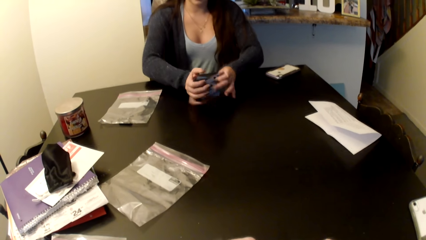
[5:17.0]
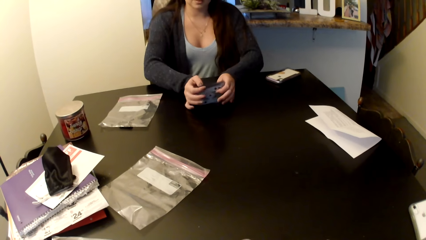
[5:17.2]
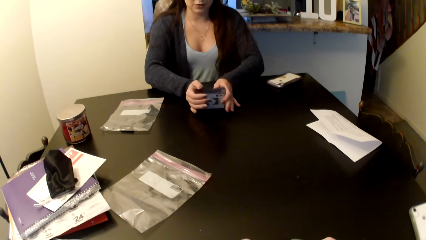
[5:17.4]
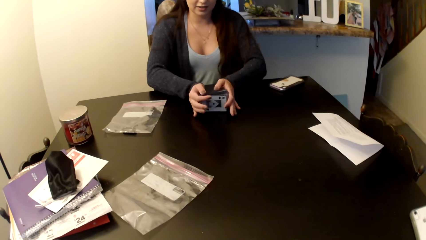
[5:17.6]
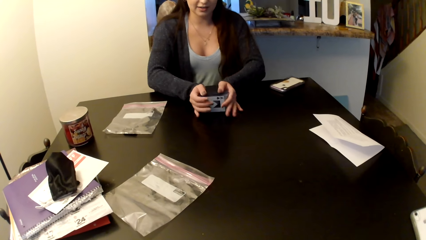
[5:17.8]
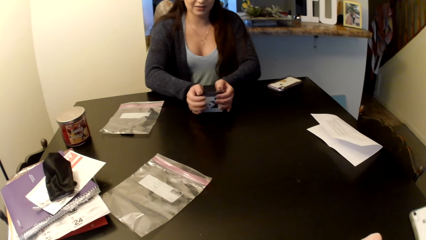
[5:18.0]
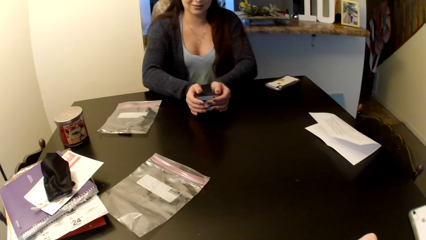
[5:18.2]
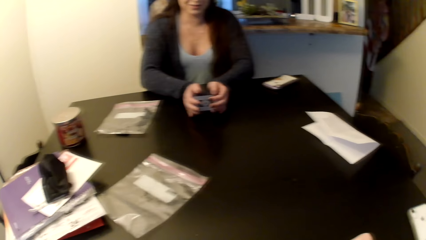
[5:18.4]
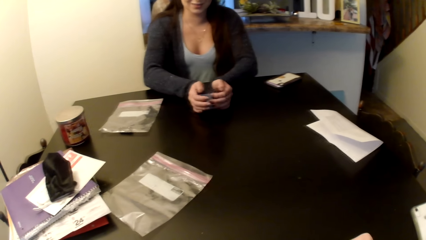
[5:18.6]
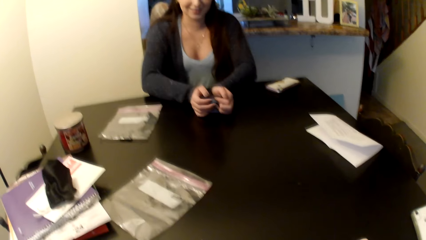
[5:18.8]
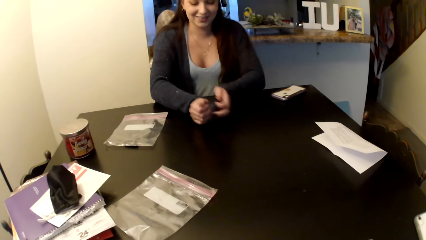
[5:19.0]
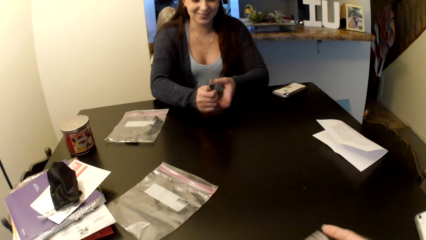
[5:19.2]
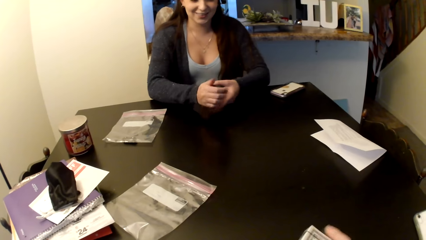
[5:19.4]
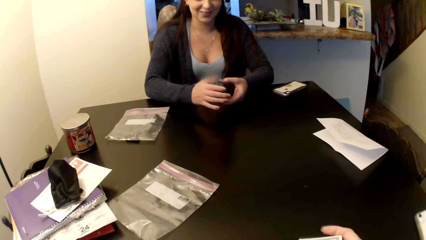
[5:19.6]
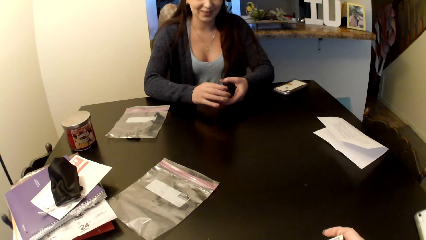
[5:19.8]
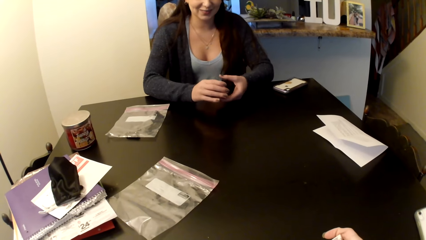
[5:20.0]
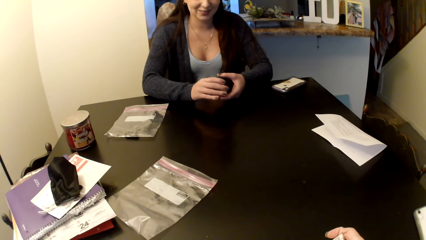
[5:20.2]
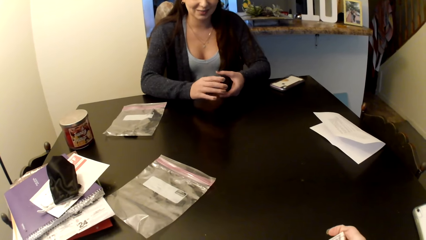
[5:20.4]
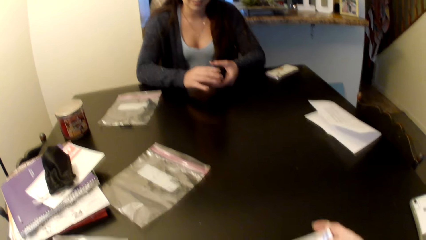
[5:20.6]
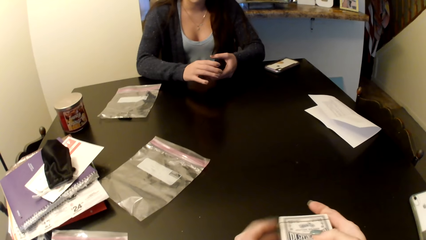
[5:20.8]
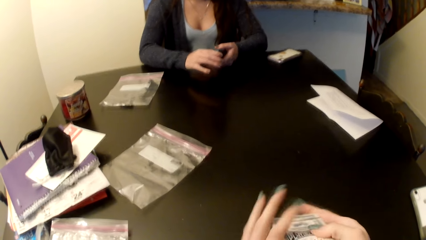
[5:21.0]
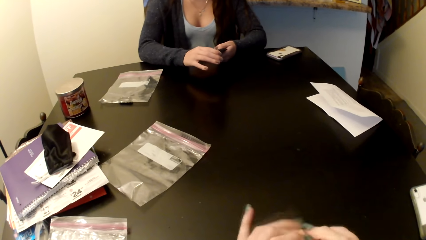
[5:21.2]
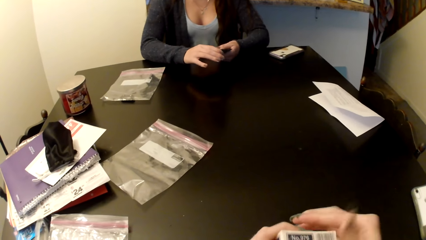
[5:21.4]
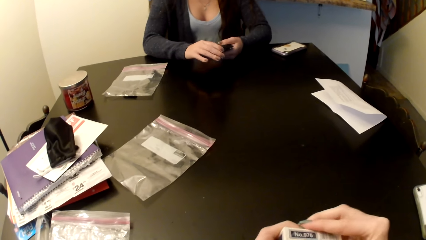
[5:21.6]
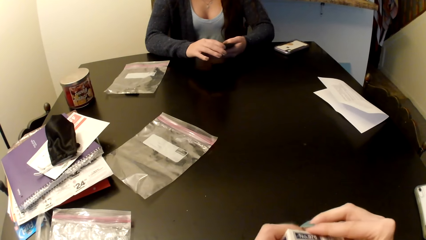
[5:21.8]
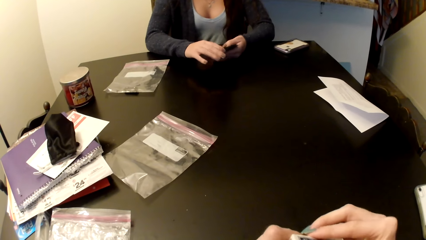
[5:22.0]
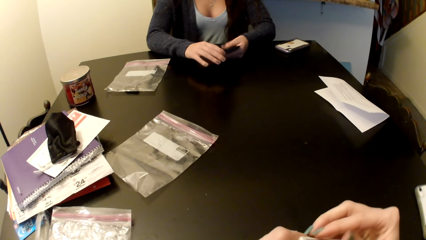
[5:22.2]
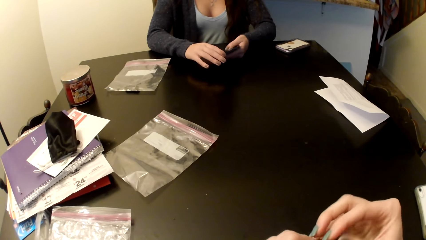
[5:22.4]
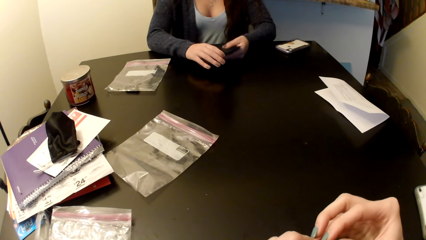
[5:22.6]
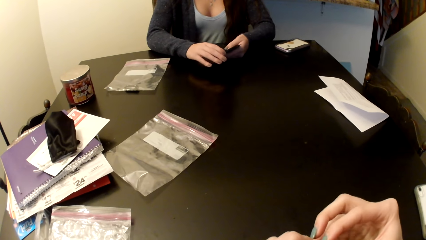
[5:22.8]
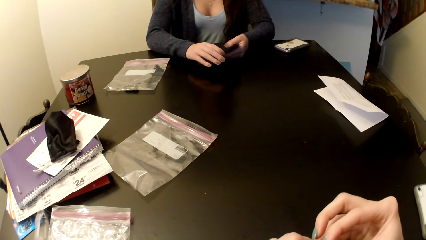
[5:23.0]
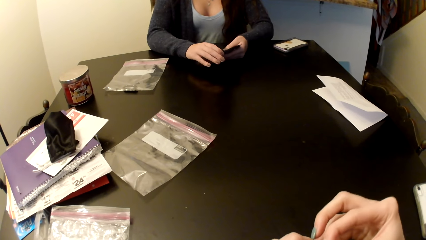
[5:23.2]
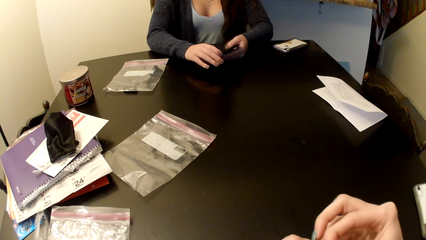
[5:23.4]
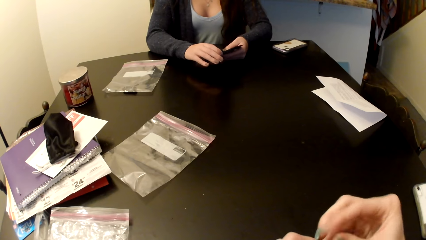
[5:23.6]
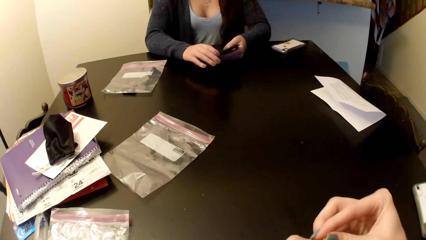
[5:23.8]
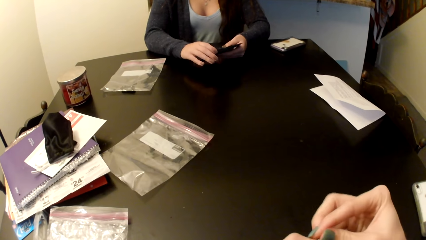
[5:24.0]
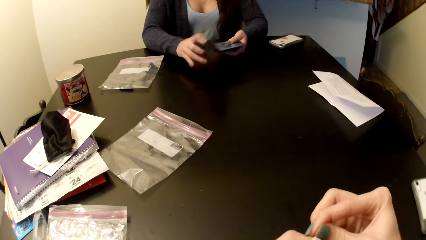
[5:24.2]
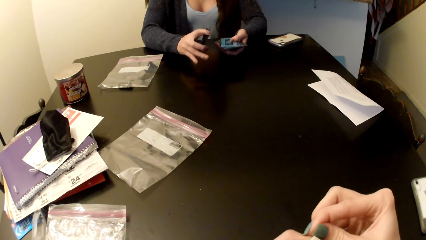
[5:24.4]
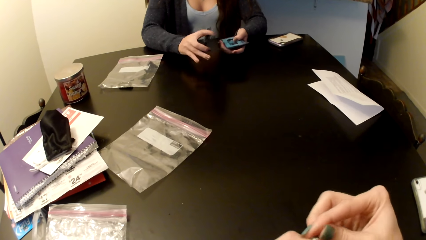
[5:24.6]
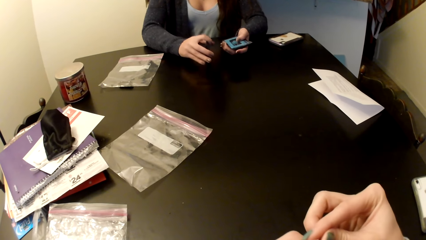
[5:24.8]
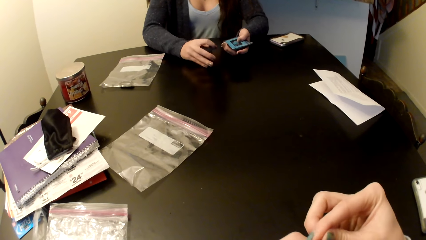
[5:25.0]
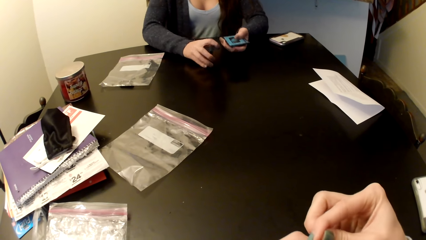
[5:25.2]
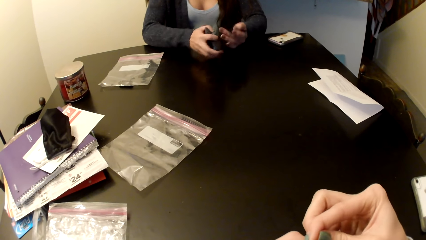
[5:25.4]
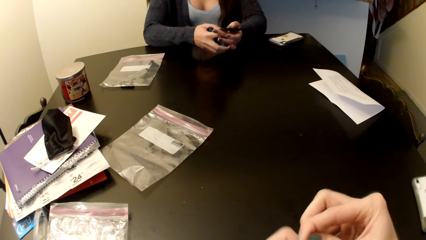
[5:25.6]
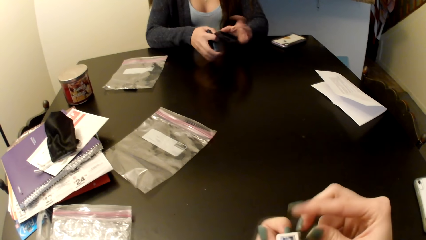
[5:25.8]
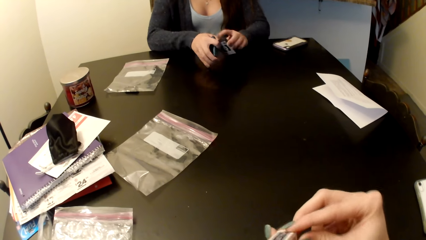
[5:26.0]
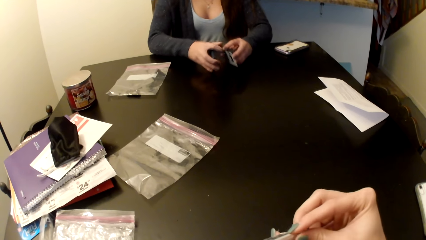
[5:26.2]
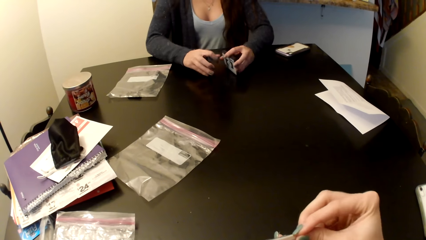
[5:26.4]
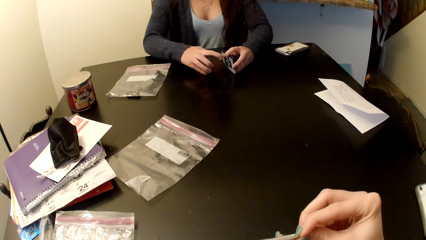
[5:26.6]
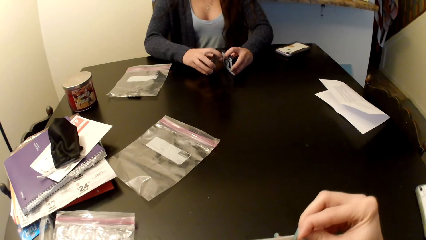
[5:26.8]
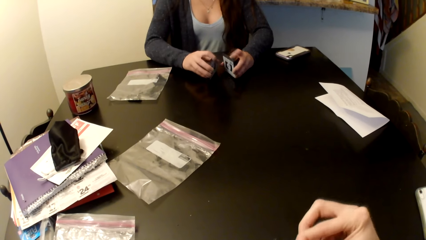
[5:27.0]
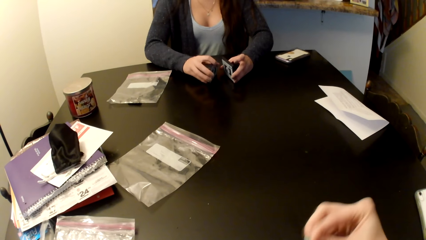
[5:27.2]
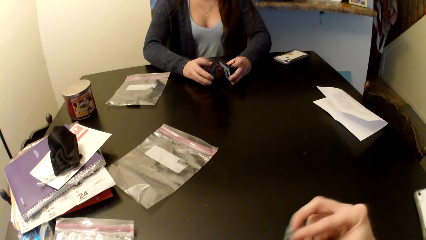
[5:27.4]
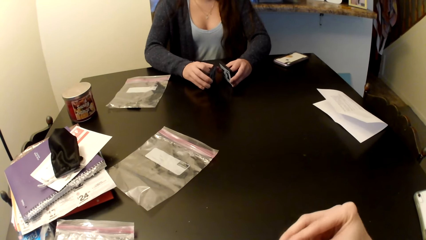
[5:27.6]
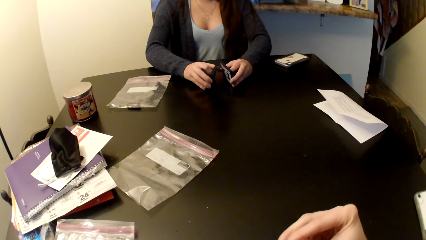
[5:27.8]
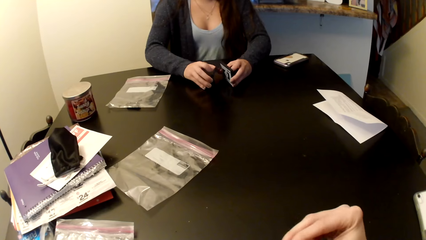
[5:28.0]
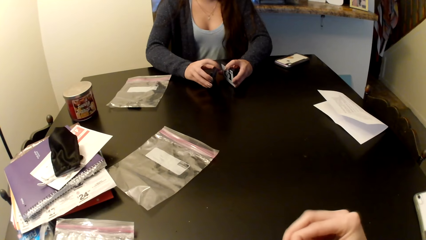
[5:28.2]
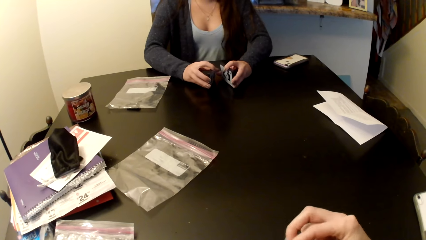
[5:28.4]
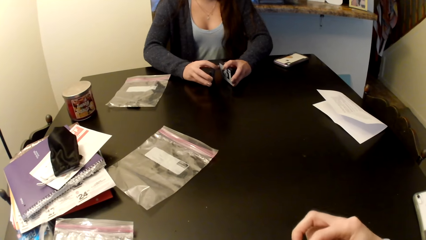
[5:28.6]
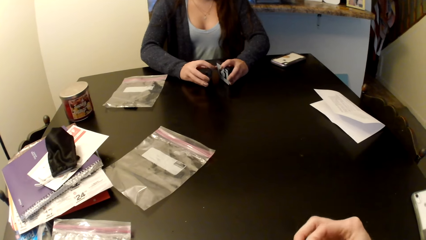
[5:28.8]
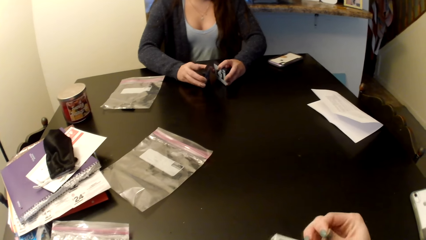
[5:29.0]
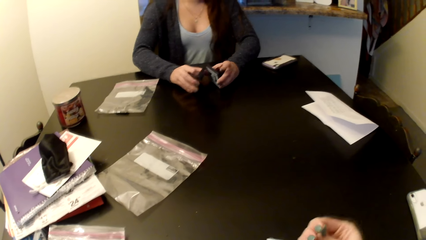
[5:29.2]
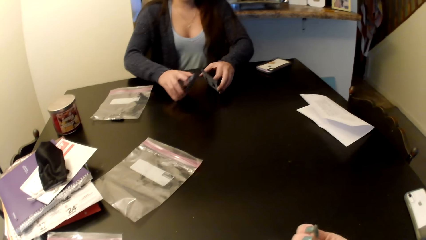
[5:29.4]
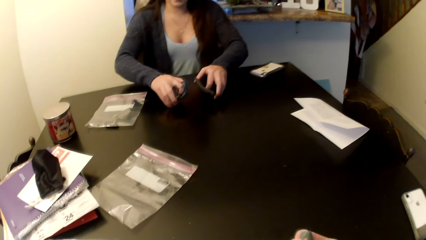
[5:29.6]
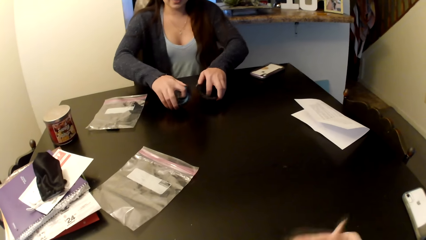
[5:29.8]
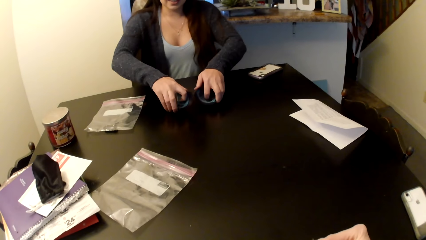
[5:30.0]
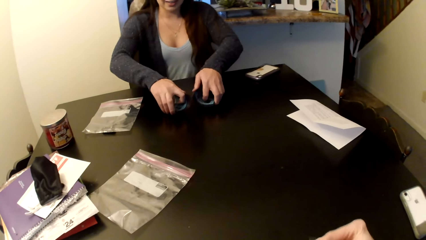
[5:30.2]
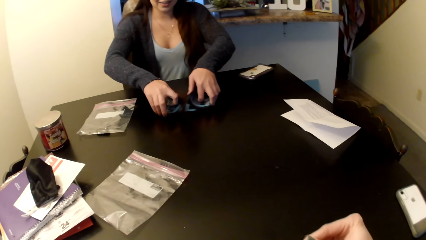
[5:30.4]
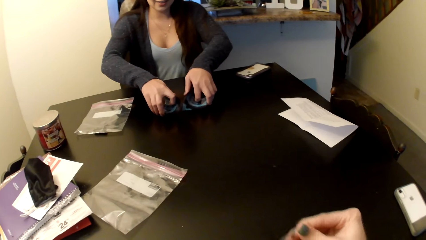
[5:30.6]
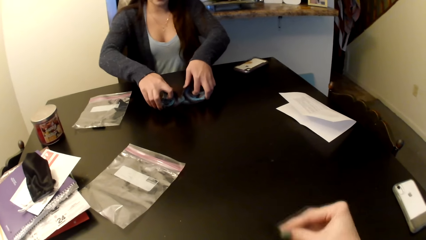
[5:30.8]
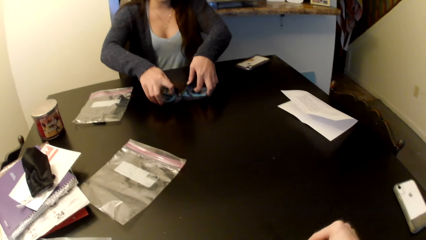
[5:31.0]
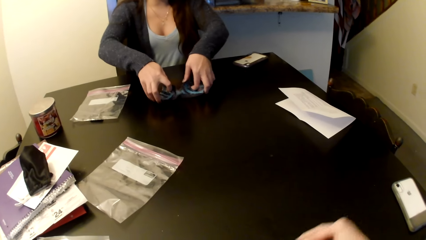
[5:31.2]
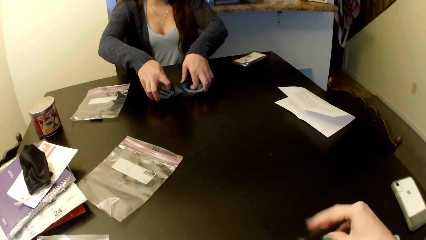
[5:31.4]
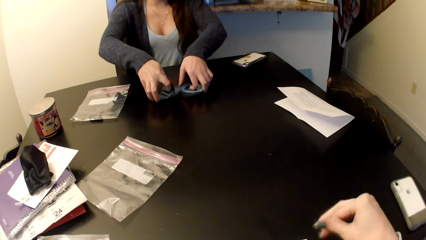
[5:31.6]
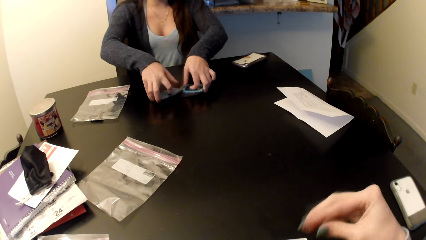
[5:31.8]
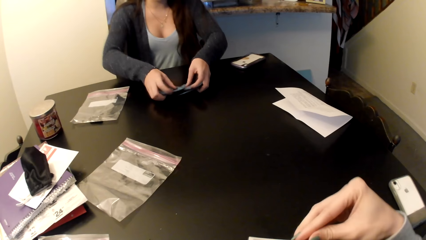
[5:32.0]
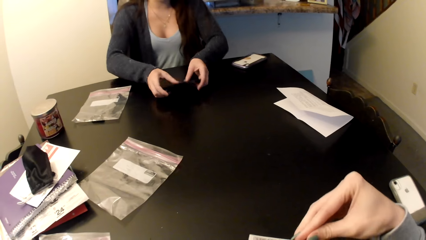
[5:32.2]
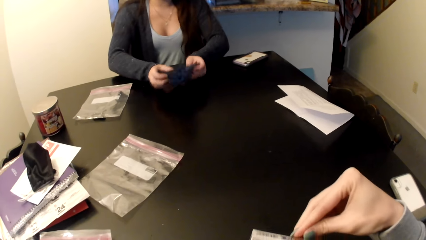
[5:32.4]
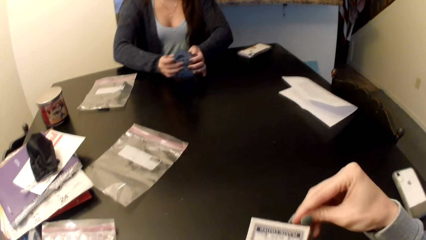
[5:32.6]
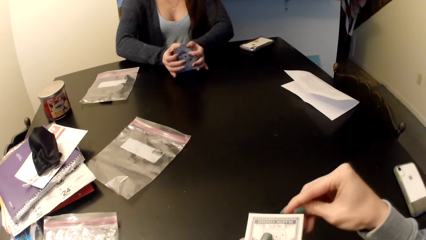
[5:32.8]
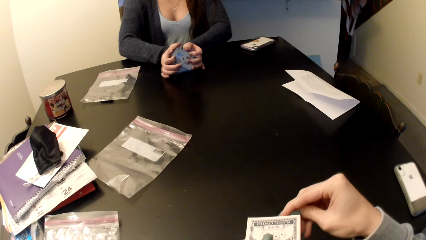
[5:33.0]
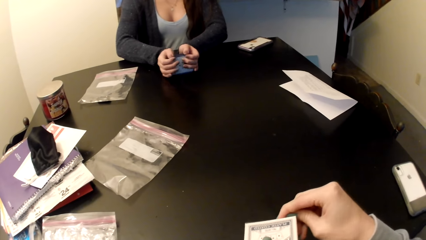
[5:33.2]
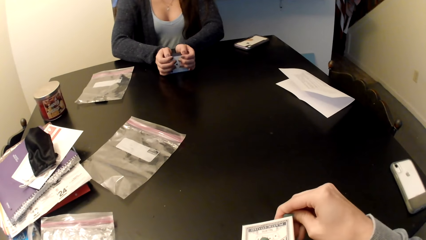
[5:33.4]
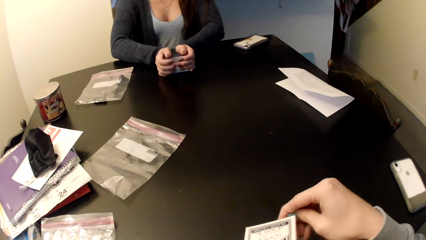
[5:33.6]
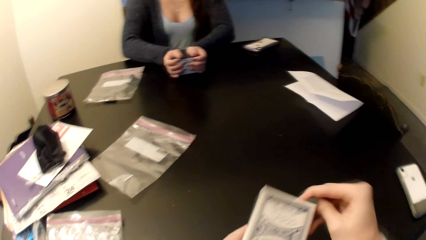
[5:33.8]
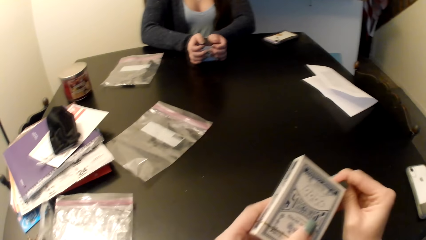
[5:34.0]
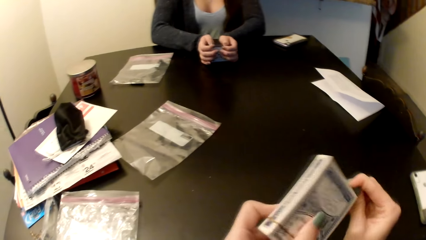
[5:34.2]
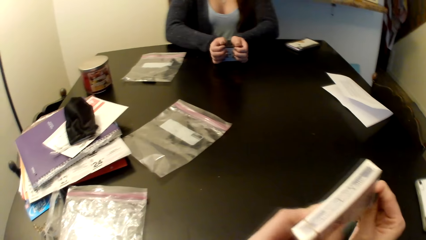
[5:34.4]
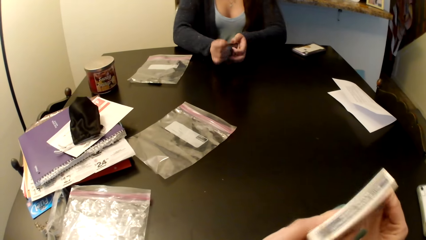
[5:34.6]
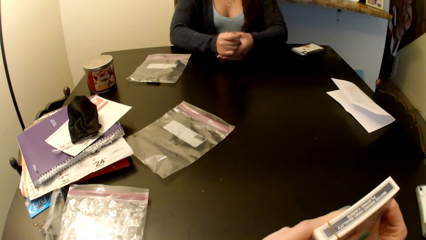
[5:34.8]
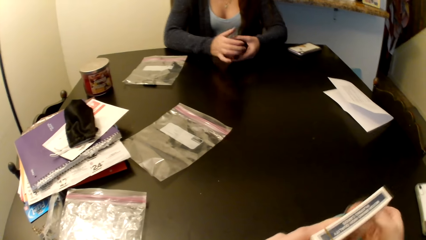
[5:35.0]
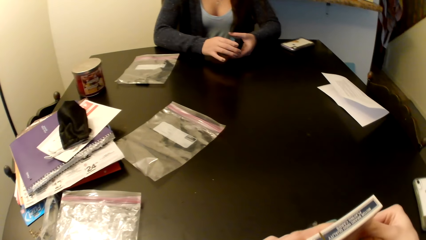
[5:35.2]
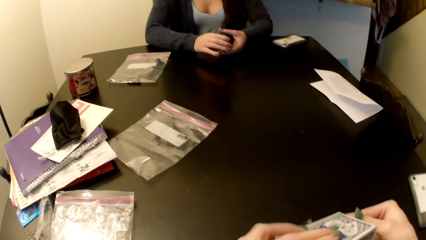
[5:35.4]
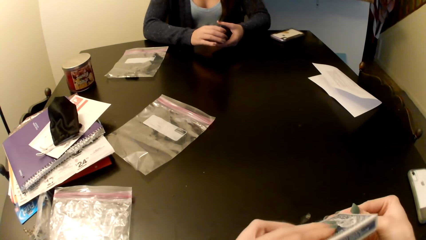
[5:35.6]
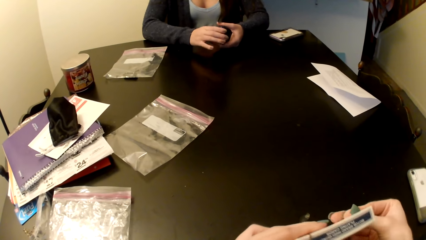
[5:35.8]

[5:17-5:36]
A woman arranges the cards. The woman shuffles the cards. The woman arranges the cards.
